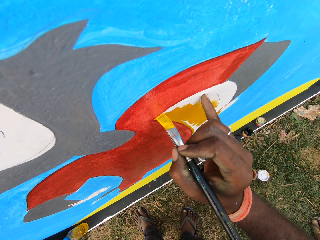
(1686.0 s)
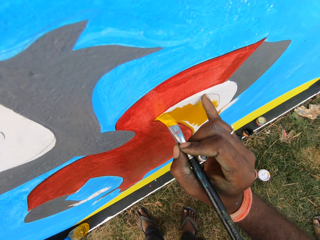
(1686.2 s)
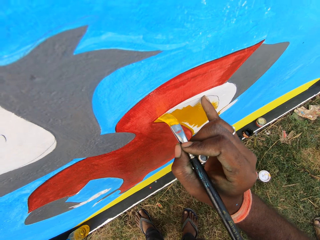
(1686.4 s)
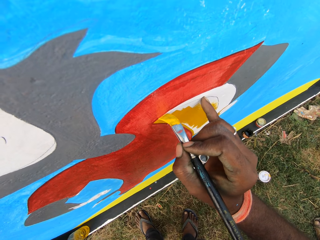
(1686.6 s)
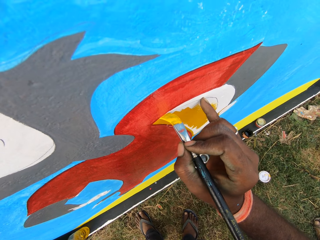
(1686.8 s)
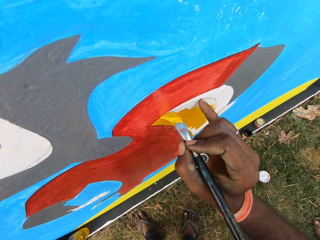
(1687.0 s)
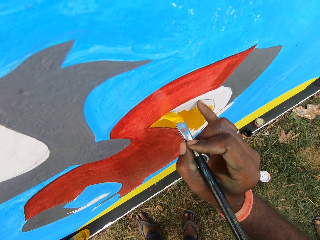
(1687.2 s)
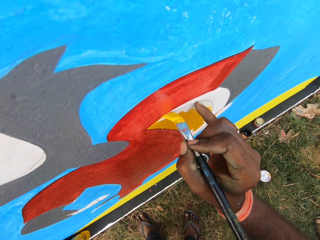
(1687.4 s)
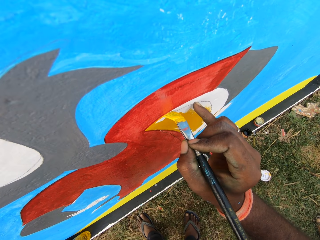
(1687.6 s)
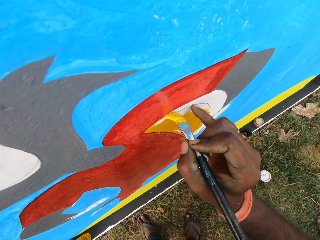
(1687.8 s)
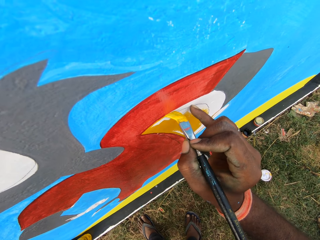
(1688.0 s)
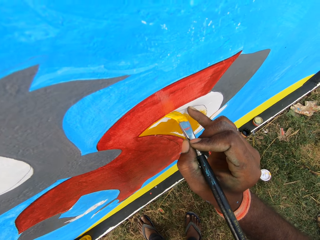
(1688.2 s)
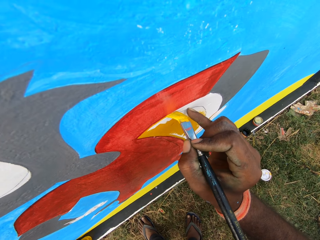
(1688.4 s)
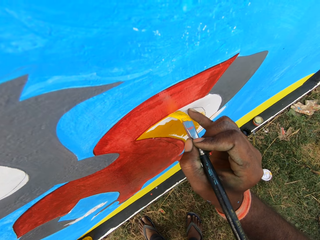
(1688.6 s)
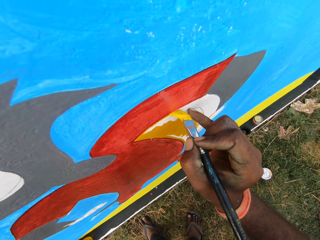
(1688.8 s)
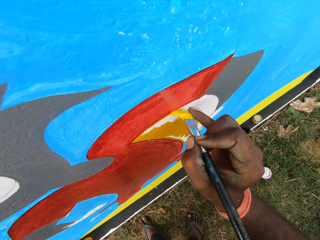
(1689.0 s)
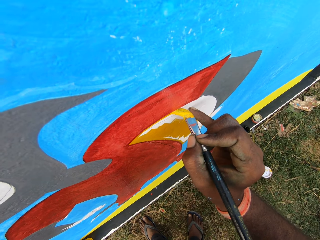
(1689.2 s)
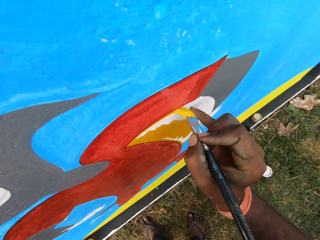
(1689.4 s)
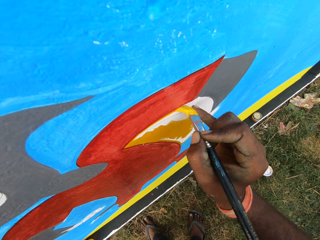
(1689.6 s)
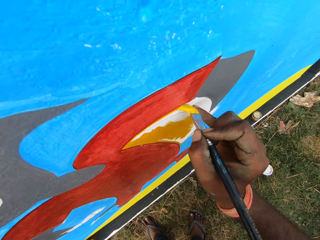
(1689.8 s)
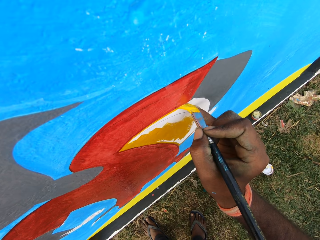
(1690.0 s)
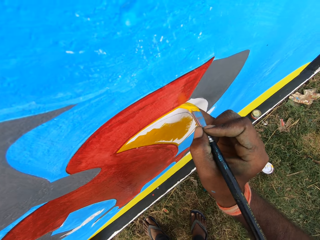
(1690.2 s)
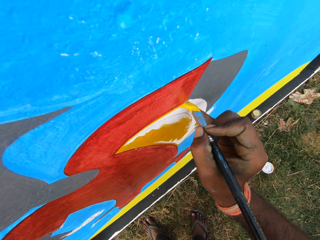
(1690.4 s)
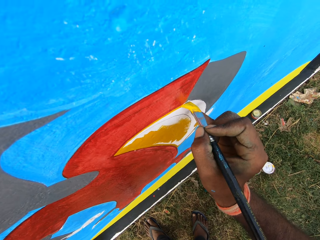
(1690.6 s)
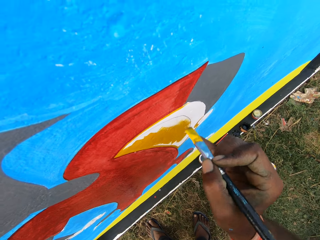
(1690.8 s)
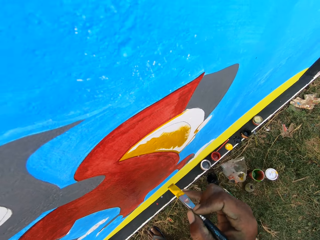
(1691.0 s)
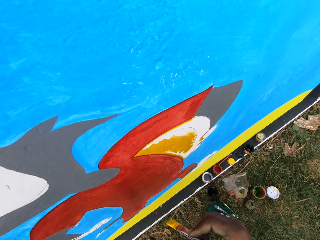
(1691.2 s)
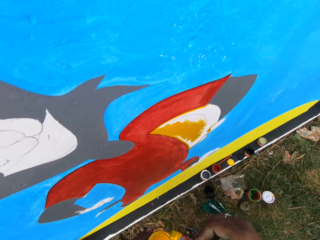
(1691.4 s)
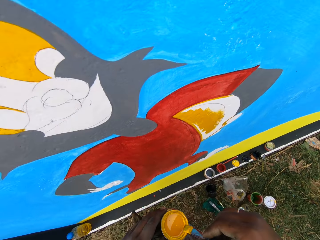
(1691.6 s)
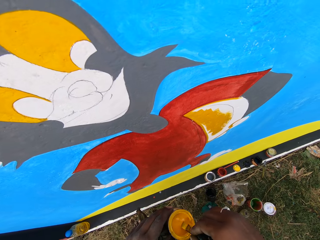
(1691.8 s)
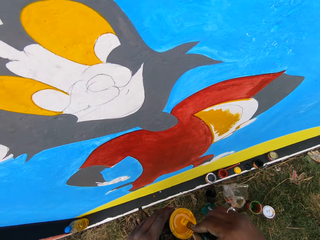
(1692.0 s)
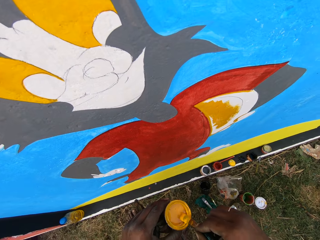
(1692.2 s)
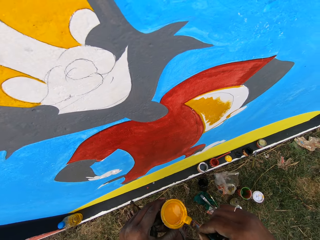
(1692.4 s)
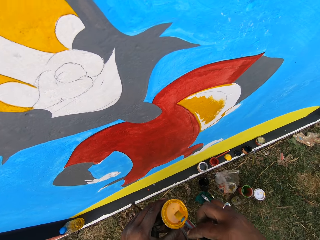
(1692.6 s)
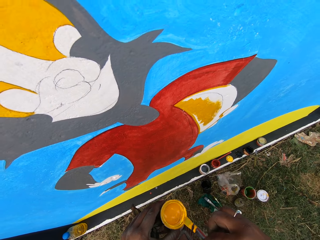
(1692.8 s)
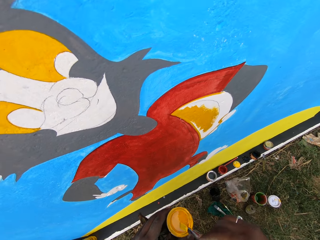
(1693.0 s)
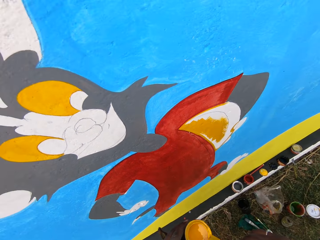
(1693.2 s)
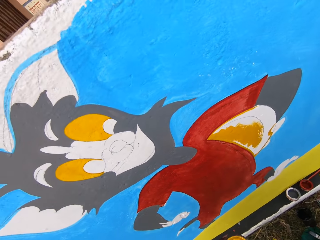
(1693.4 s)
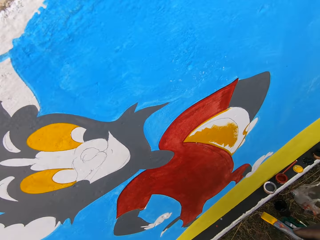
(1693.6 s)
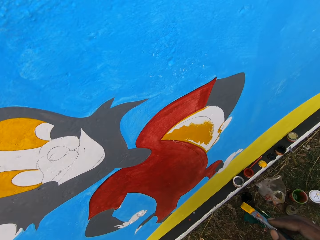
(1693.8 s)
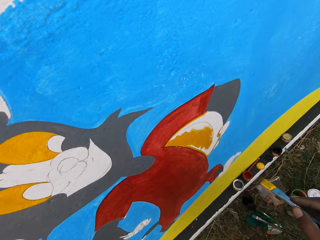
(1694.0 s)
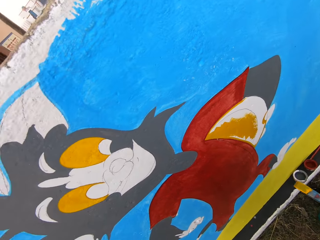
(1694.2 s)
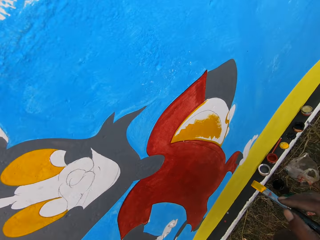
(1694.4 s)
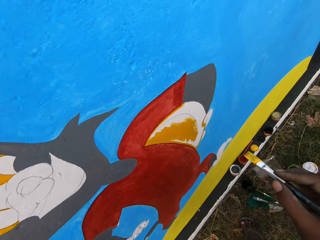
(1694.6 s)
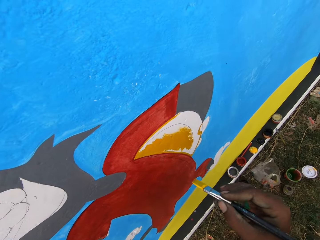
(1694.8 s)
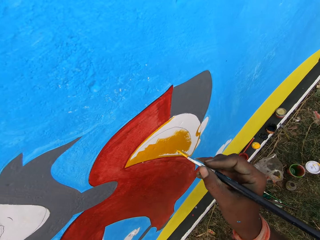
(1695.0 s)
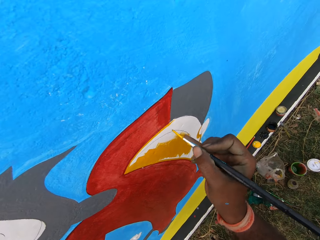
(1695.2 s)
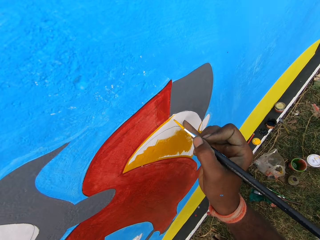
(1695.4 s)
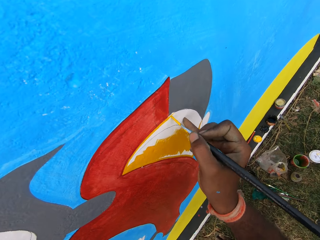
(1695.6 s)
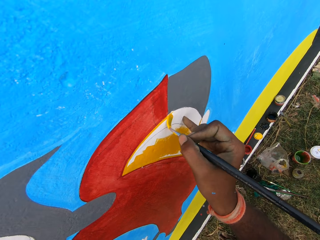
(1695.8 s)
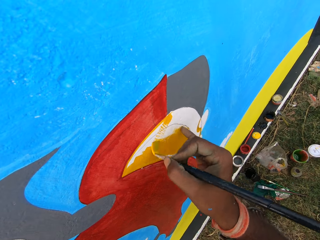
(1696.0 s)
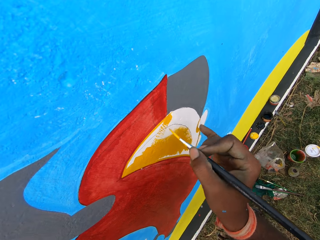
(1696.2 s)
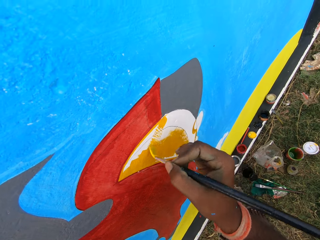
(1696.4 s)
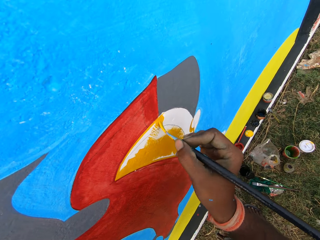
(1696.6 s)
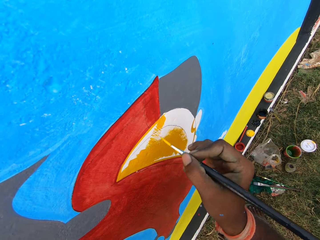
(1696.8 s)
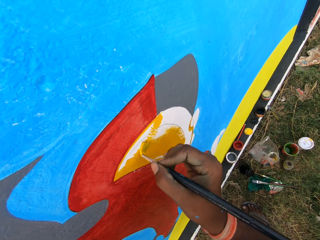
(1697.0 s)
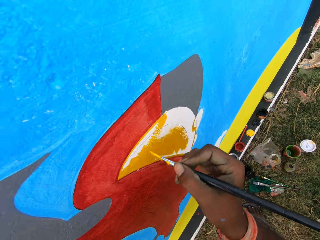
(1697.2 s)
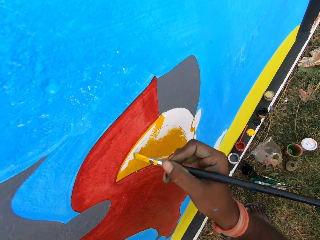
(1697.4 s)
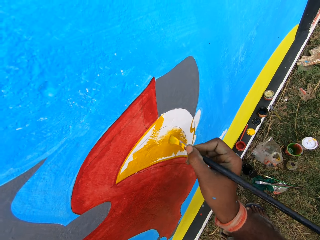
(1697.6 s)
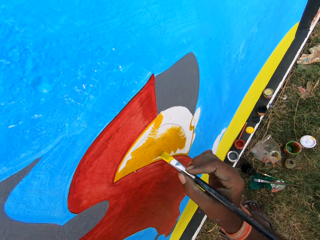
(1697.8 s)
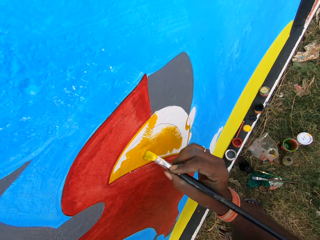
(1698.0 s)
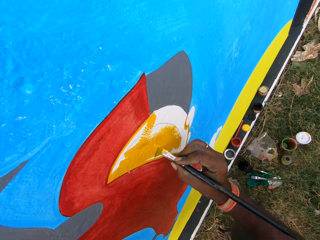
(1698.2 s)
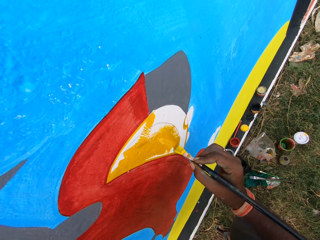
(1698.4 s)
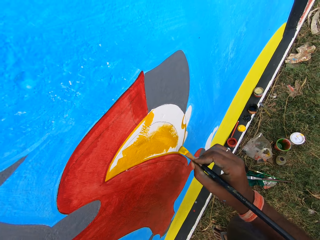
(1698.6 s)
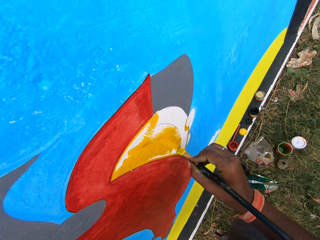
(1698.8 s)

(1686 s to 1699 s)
The camera wearer dips the brush into the painting can. They smear the paint brush on the edges of the can. They paint the wall with the painting brush.

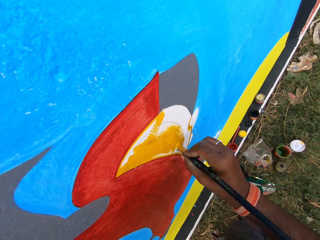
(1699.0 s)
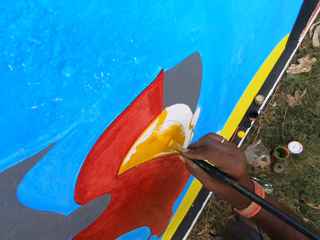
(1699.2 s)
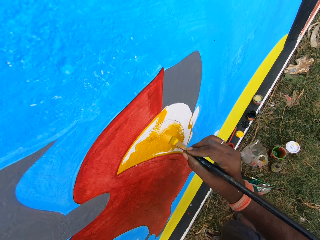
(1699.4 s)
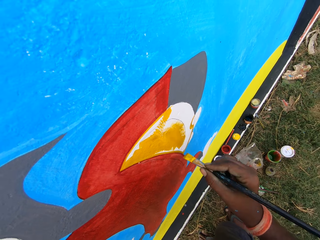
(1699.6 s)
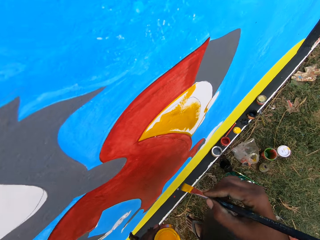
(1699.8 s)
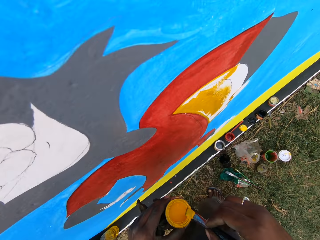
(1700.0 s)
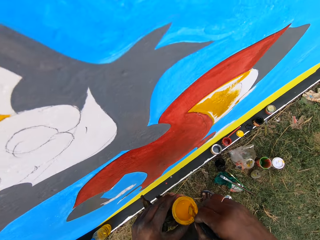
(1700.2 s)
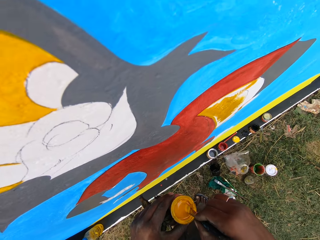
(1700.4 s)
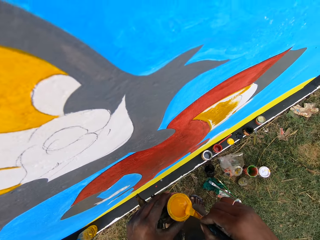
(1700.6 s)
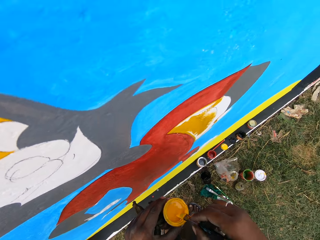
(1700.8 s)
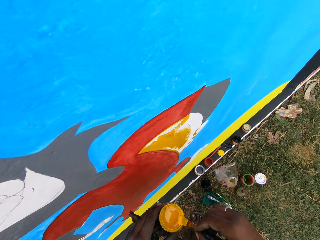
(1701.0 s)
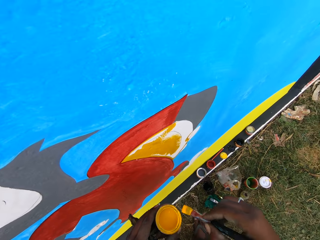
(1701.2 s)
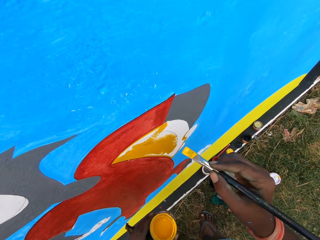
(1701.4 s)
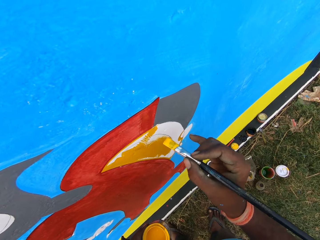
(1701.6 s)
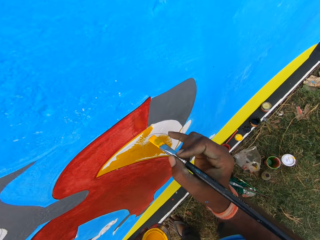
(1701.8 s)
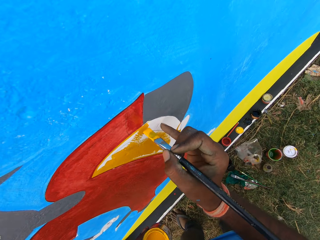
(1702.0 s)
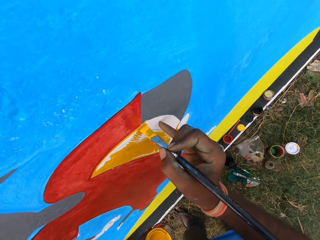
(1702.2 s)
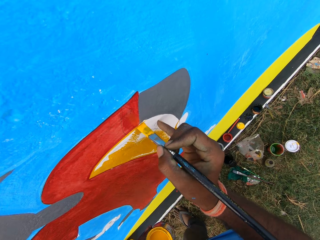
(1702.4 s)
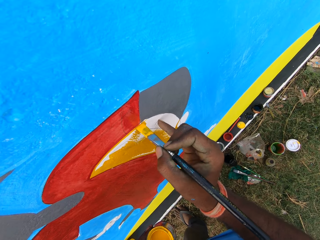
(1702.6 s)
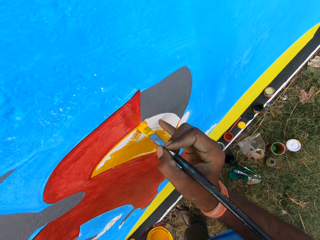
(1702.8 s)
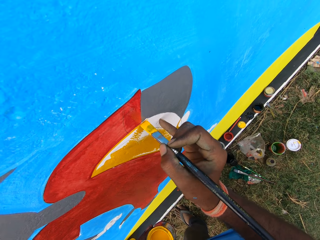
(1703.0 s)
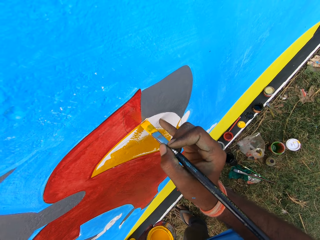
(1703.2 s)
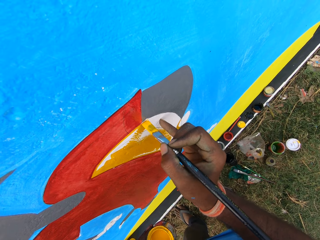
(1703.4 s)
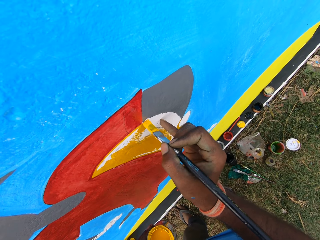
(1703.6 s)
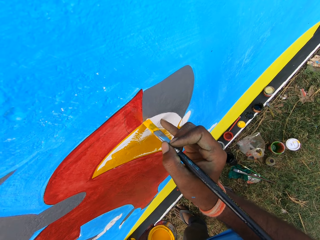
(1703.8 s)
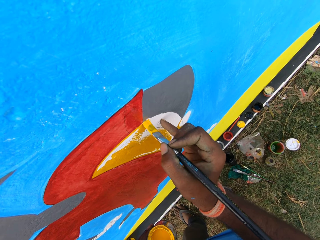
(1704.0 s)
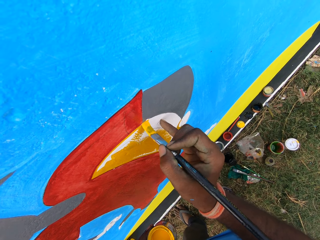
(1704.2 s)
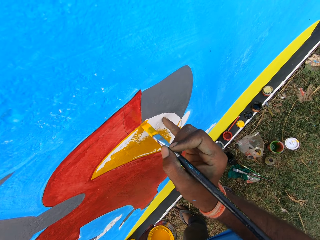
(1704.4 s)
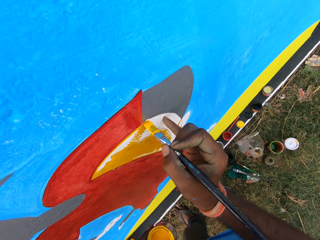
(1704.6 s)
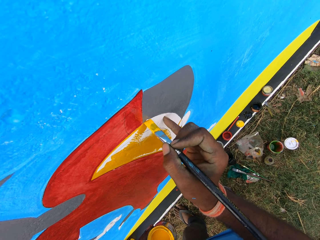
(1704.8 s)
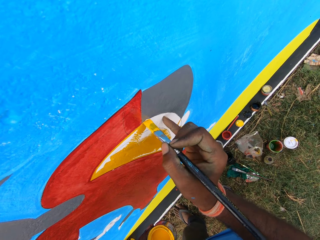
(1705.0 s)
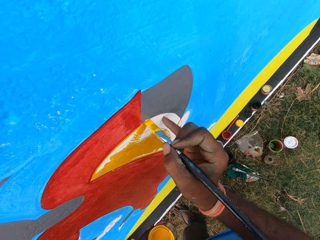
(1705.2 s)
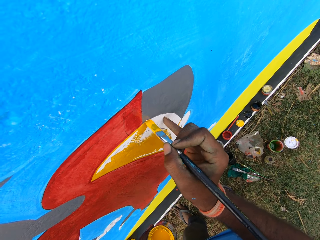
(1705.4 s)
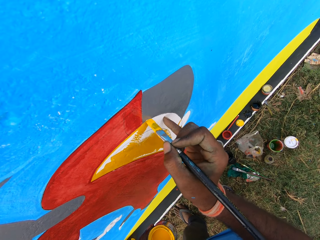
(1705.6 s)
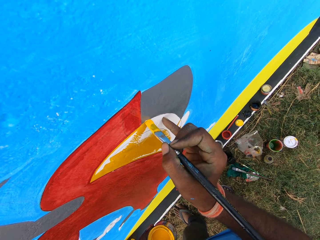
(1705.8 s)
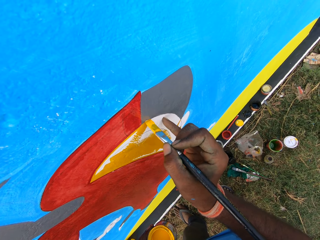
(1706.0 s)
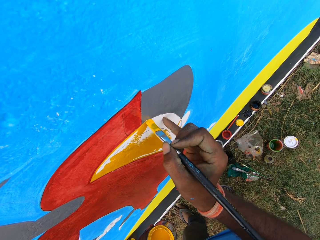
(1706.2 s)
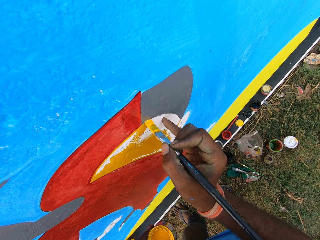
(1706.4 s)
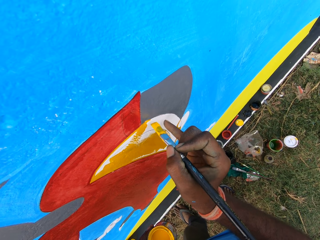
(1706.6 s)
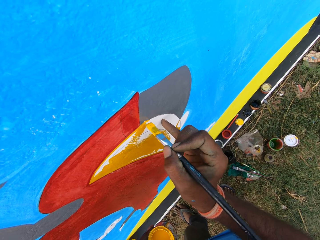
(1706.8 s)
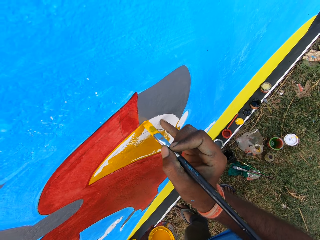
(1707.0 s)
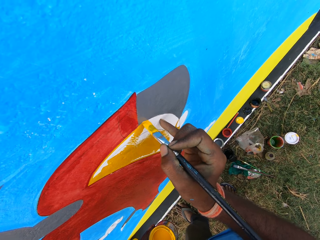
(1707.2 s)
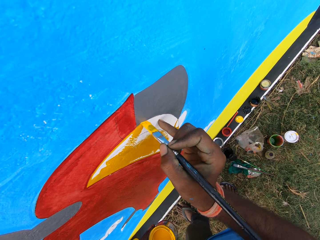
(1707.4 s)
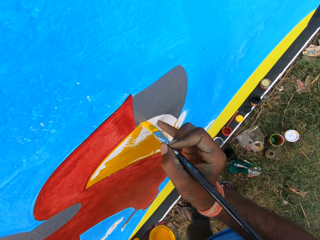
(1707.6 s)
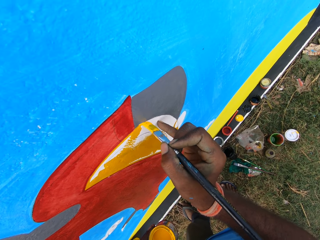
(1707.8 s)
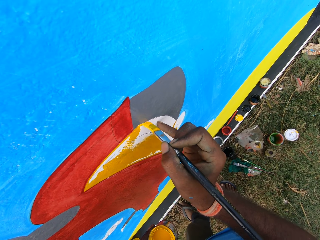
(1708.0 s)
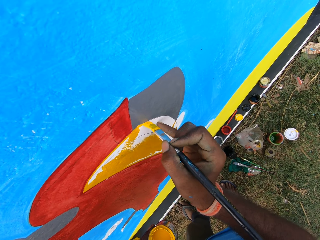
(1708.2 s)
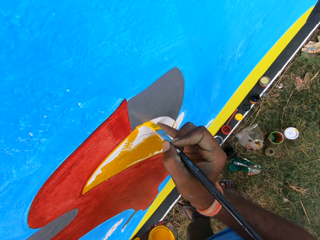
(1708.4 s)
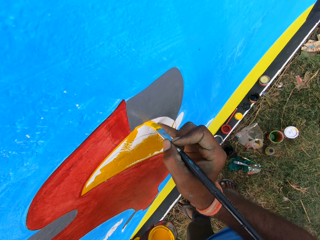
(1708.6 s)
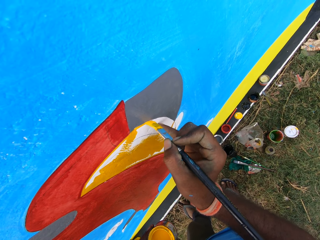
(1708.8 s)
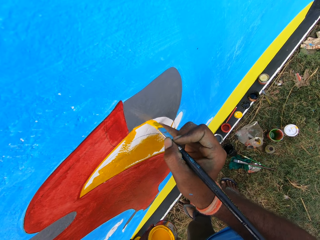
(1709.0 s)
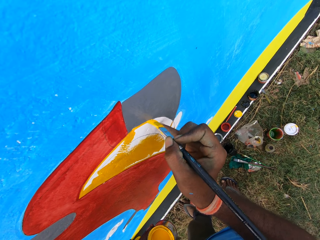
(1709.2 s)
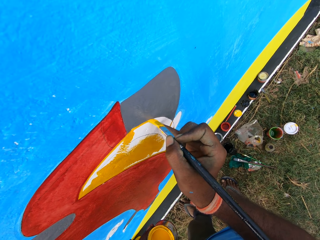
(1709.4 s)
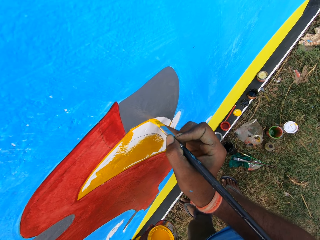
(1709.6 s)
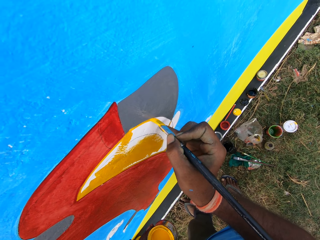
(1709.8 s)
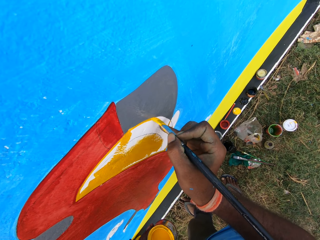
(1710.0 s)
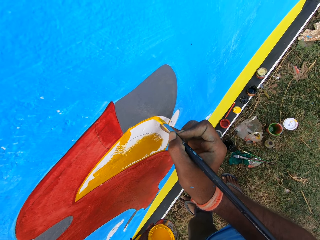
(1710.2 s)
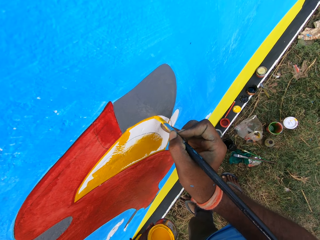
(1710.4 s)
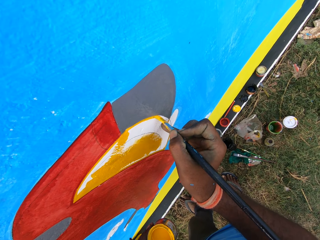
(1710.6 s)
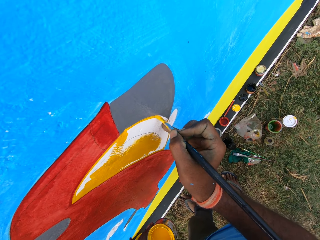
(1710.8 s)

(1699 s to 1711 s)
The camera wearer dips the brush into the painting can. They smear the paint brush on the edges of the can. They paint the wall with the painting brush.
